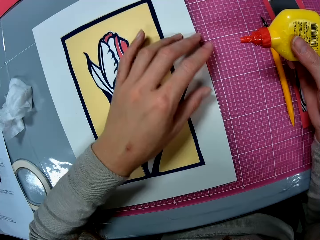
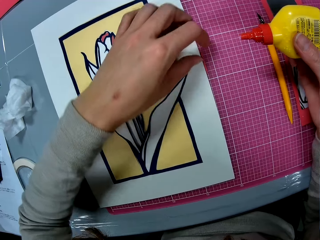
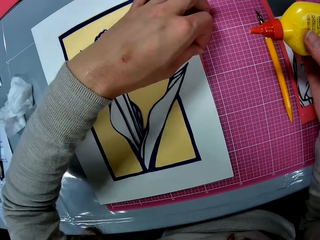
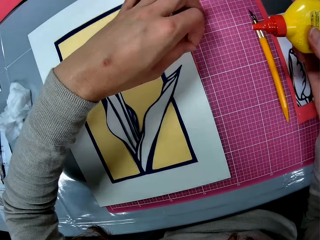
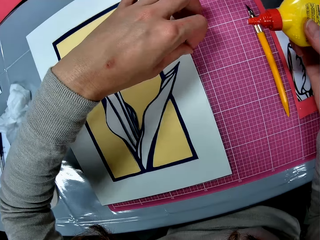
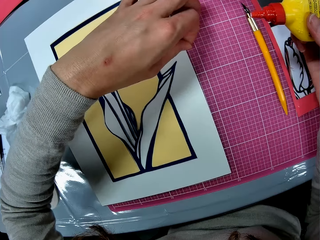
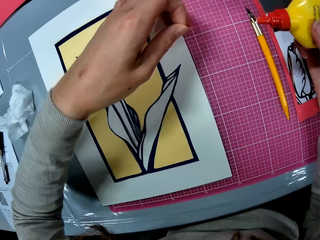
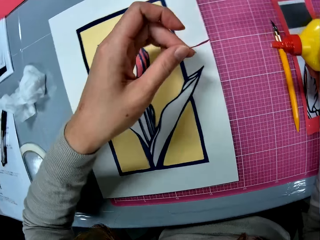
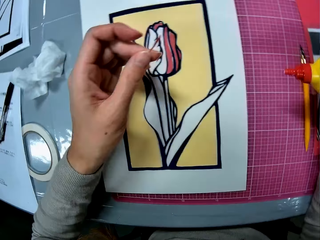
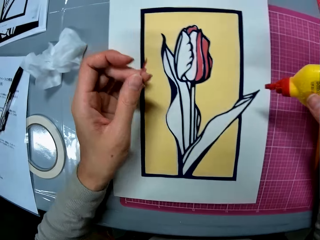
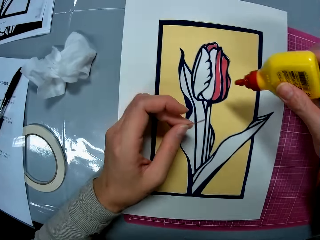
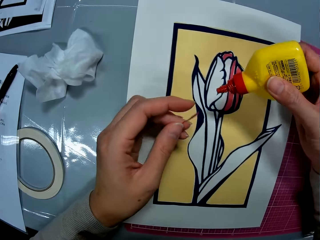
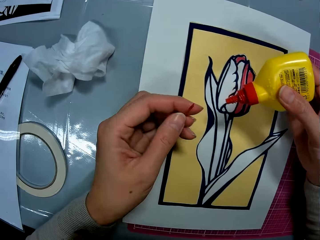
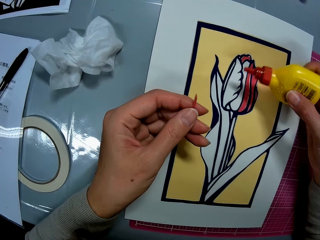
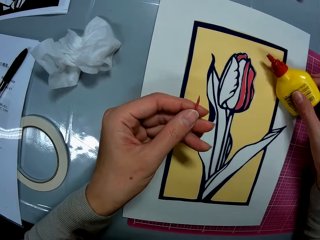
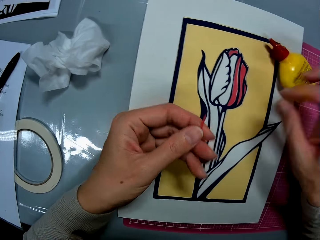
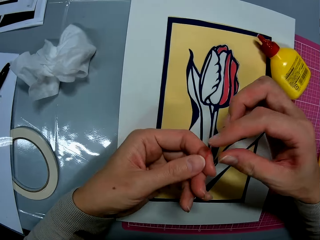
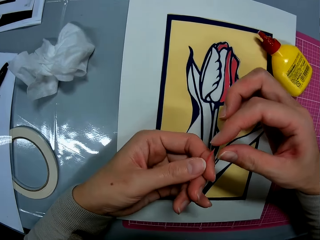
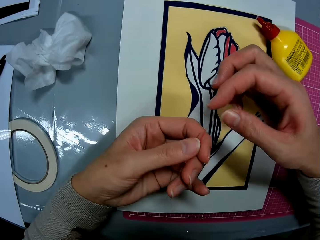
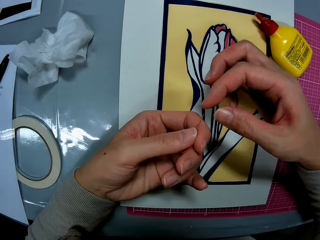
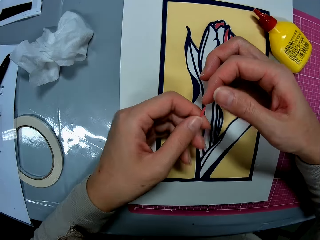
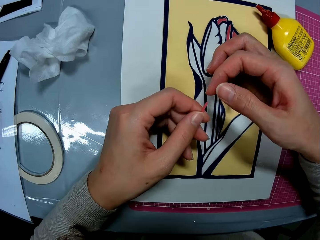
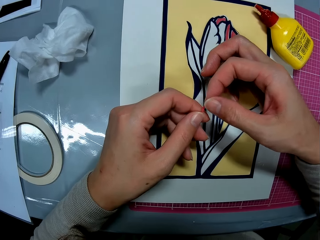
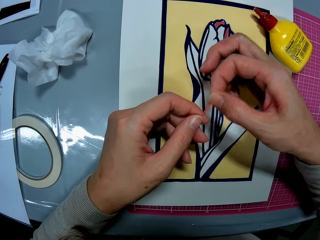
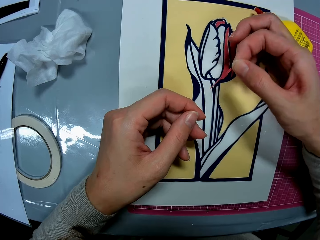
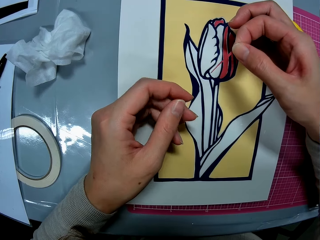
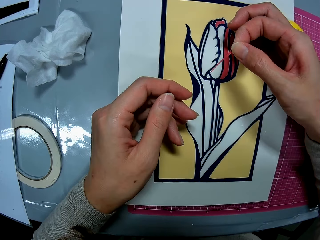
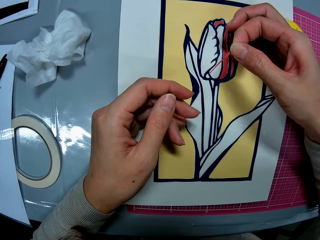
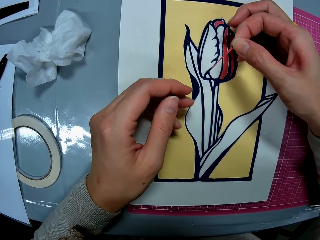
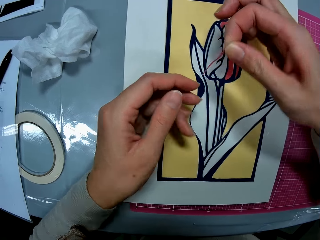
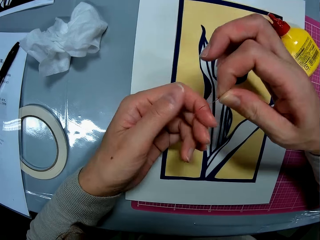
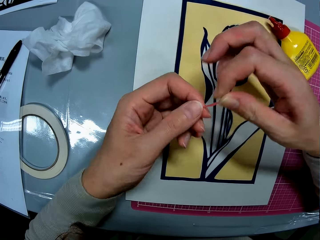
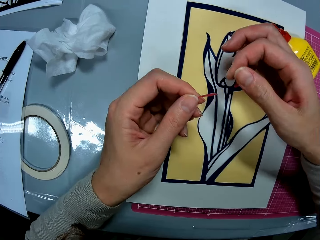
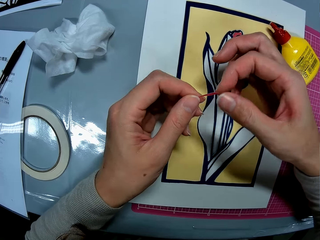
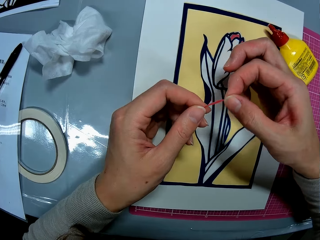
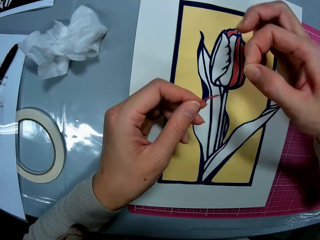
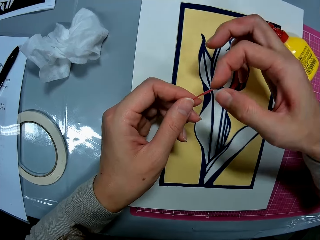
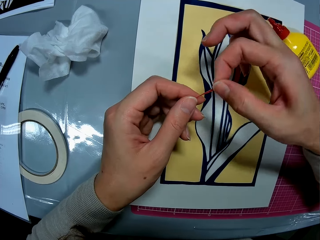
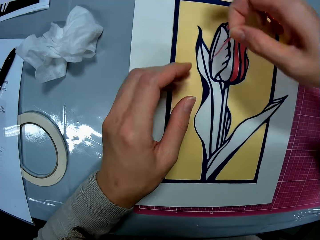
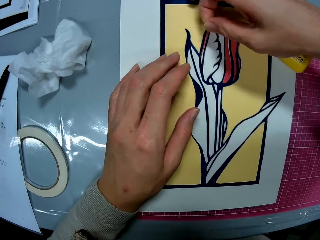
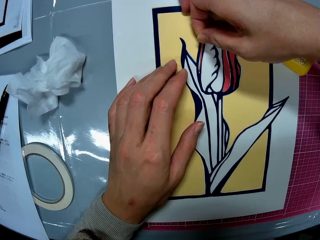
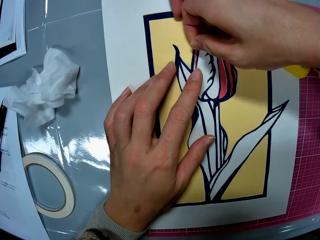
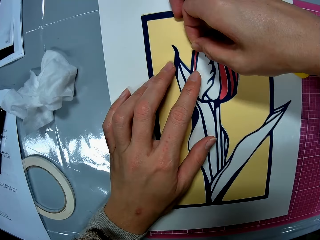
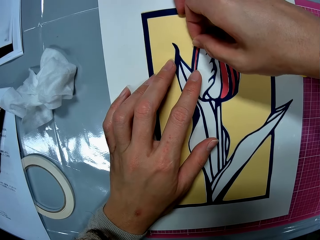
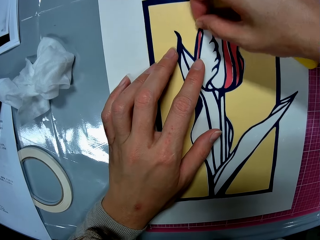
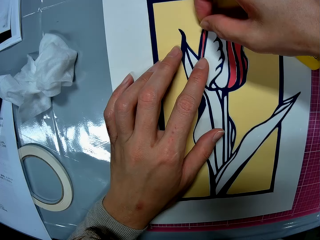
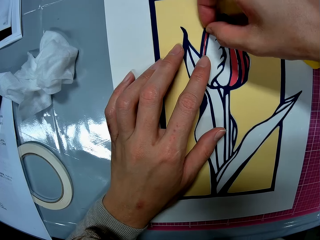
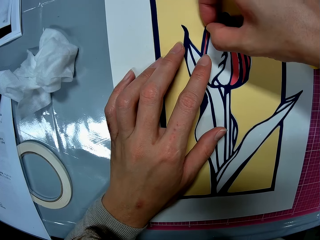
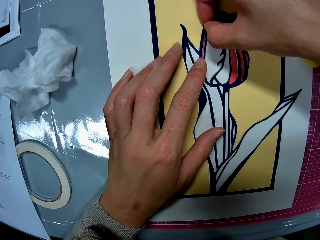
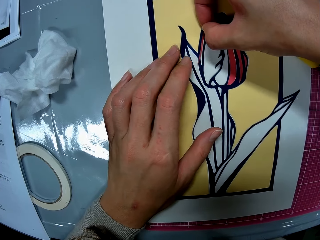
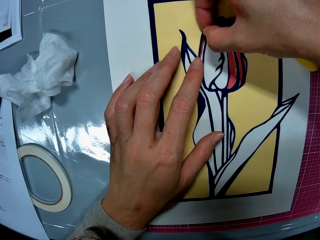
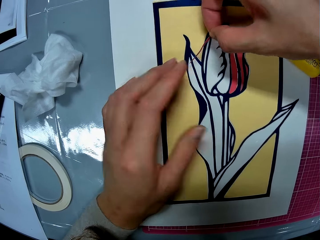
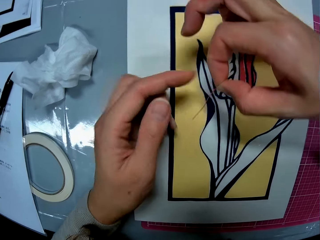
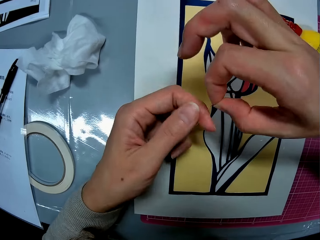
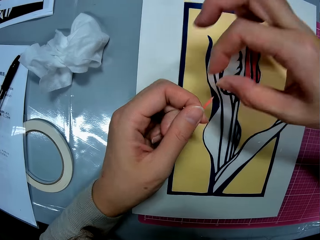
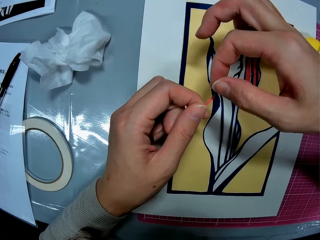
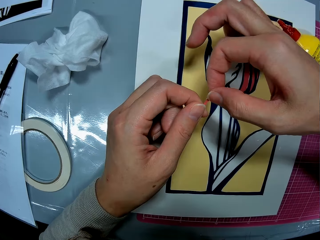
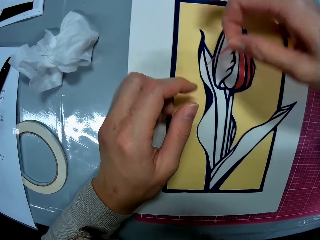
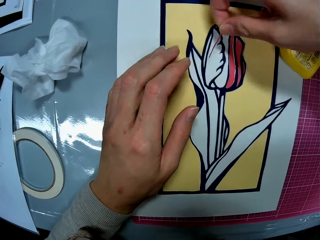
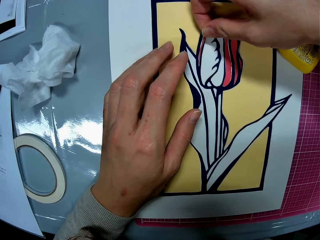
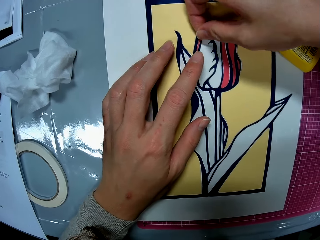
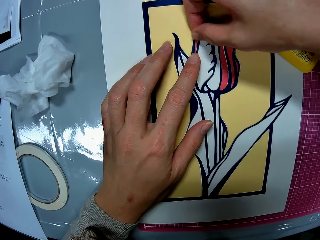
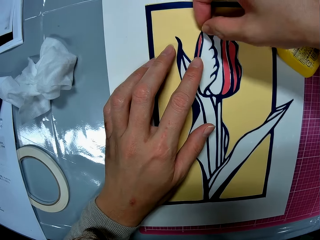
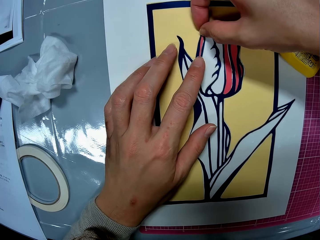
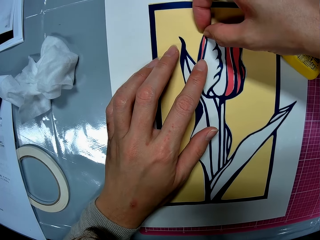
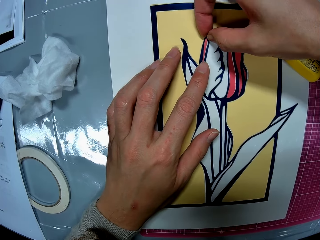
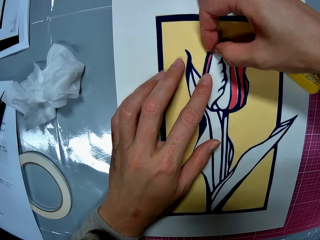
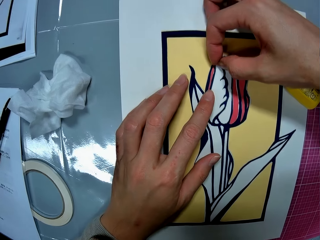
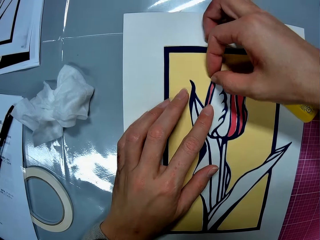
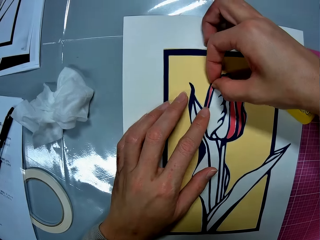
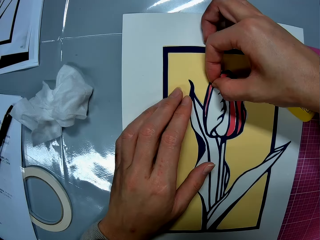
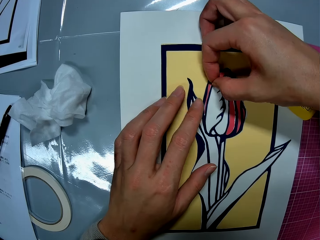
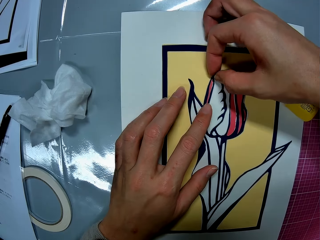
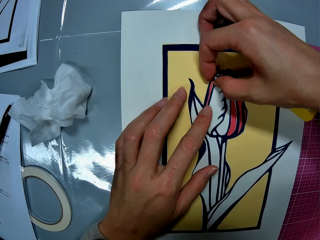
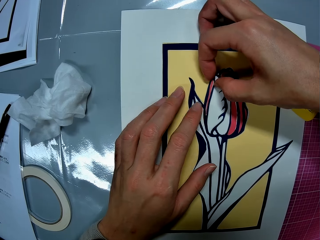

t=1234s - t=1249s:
The camera wearer picks up the art piece or piece of paper from the pink sheet. He drops the glue on the art work. He touches the piece of paper. He examines the art piece with both hands. He sets the art piece on the art work. He removes the art piece from the art work. He adjusts the art piece with his hands. He touches the piece of paper. He sets the art piece on the art work.

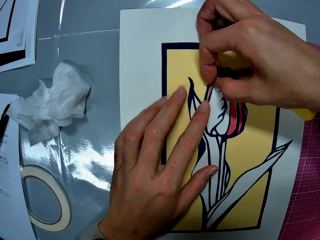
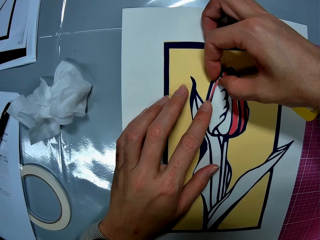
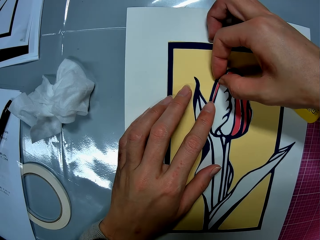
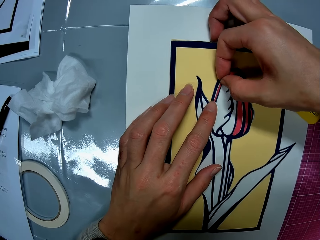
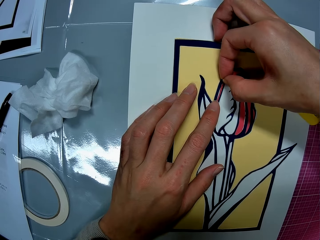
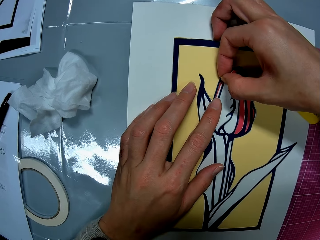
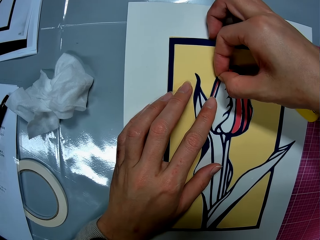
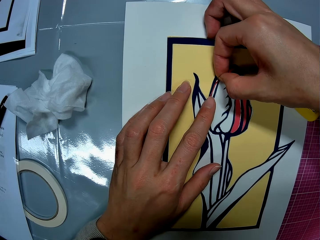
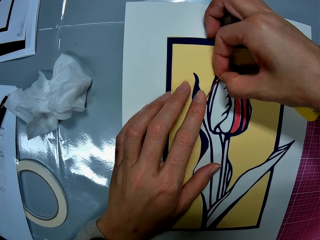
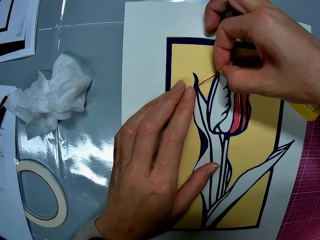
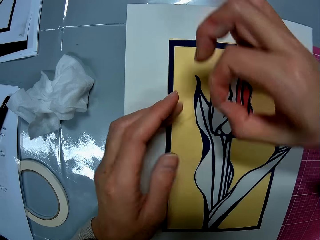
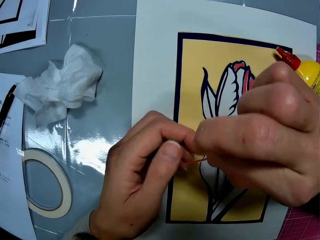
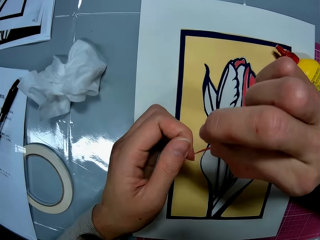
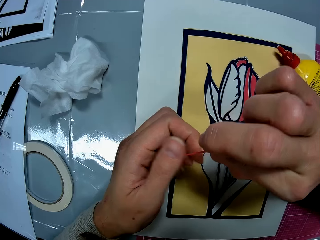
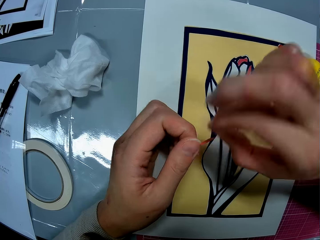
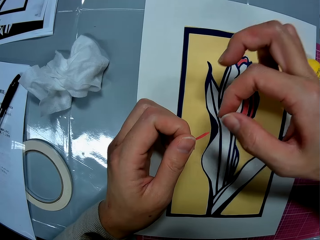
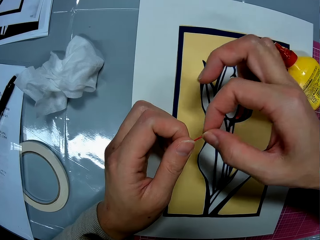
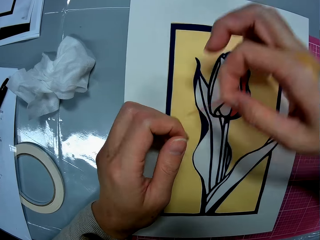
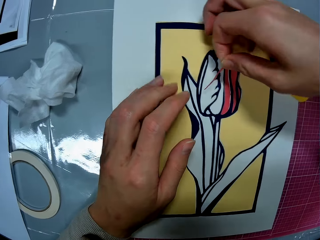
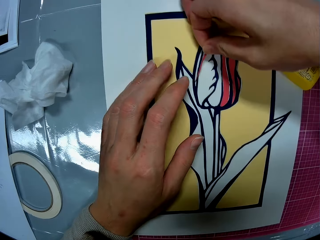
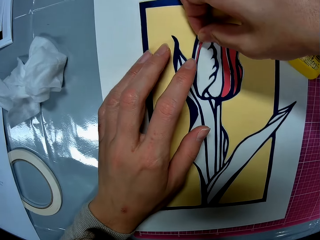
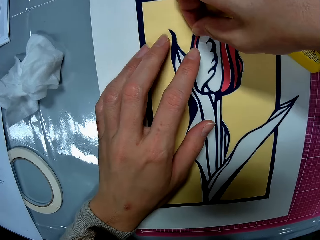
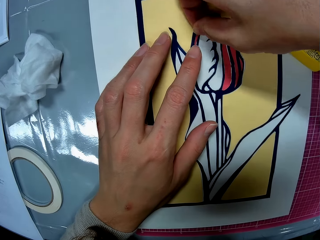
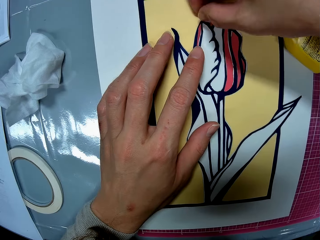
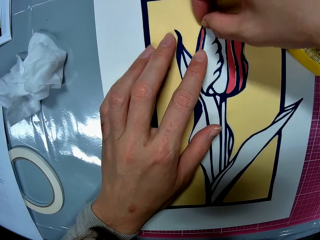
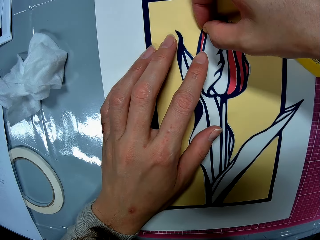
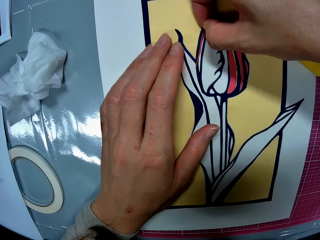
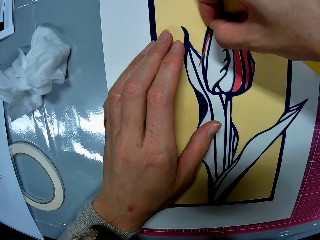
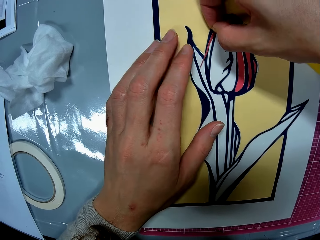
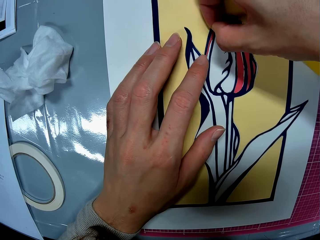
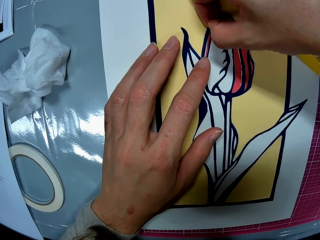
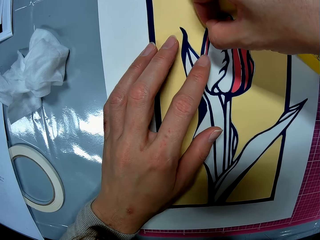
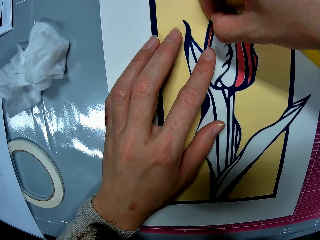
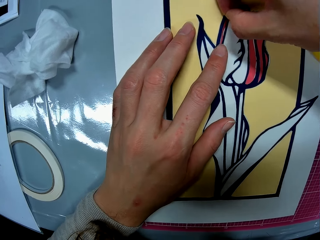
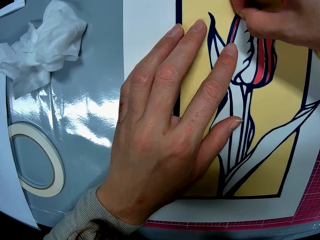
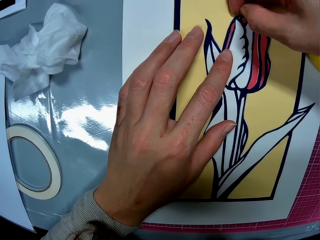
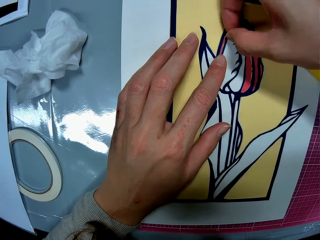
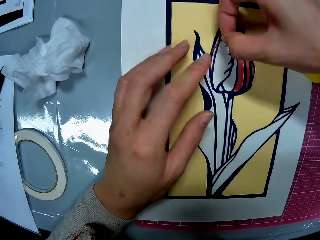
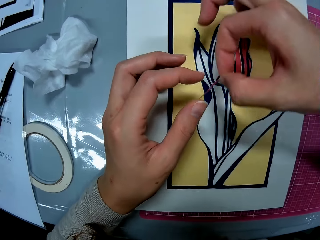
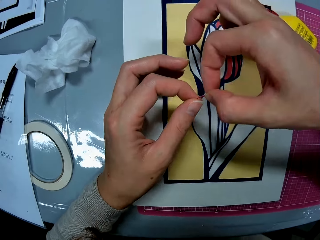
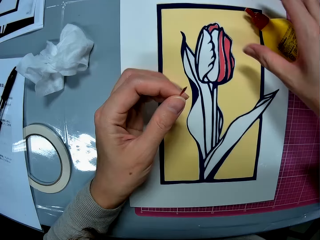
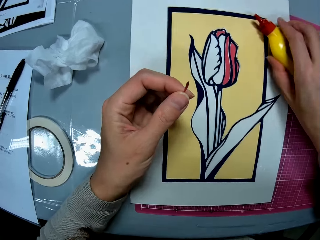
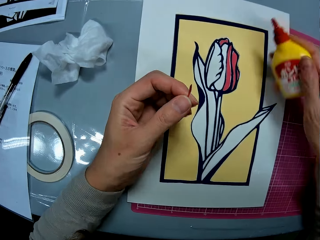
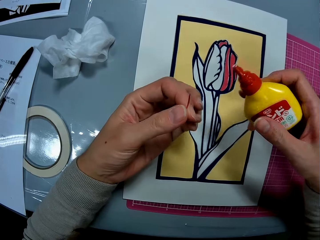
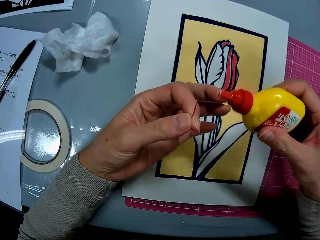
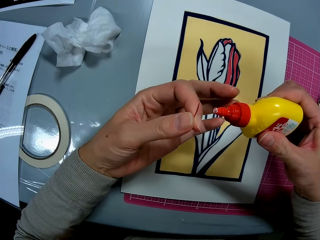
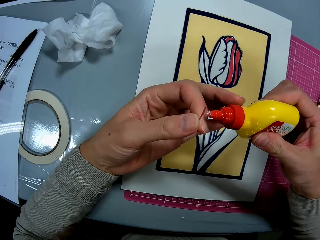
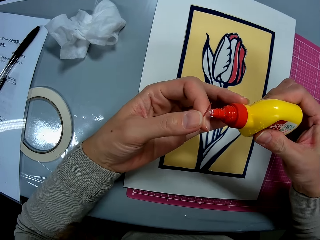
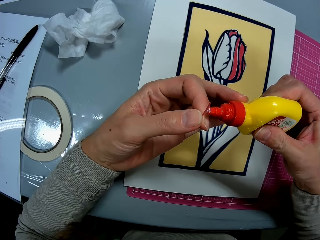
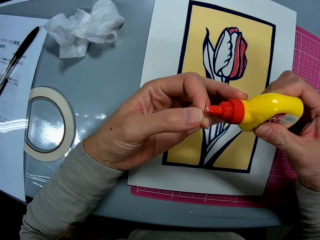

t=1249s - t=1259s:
The camera wearer picks up the art piece or piece of paper from the art work. He touches the piece of paper. He adjusts the art piece with his hands. He sets the art piece on the art work. He picks up the art piece from the art work. He passes the art piece to his left hand. He picks up the glue from the pink sheet.
